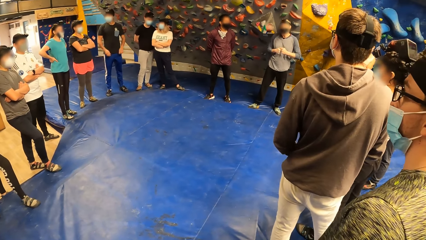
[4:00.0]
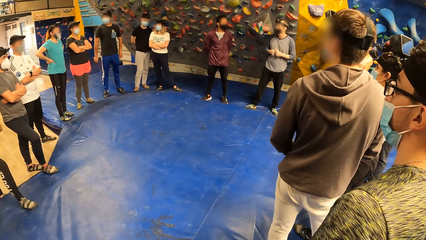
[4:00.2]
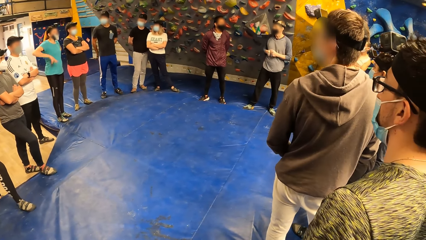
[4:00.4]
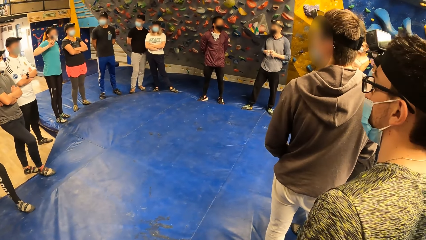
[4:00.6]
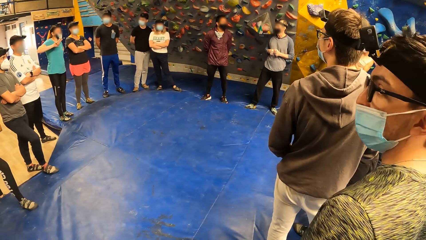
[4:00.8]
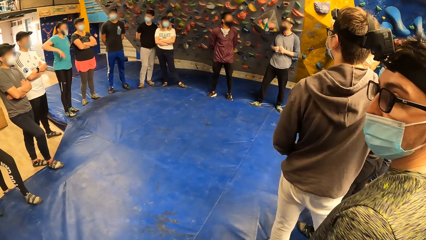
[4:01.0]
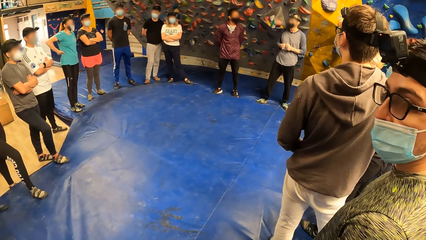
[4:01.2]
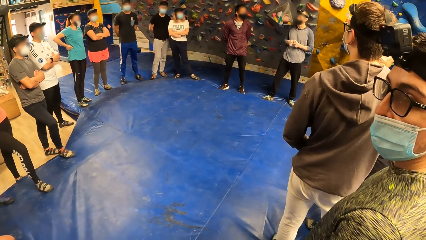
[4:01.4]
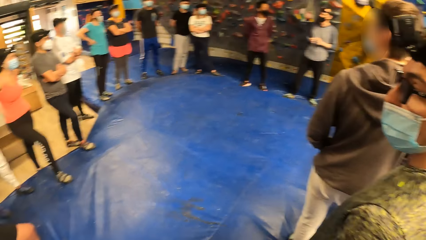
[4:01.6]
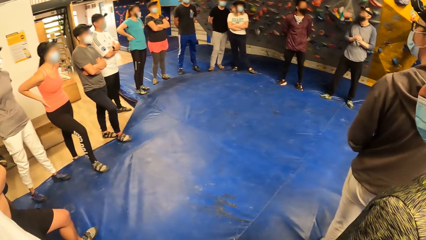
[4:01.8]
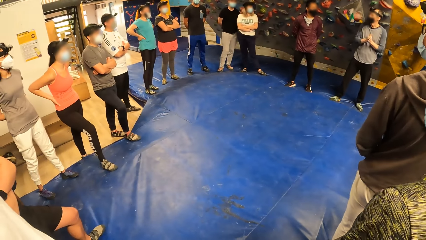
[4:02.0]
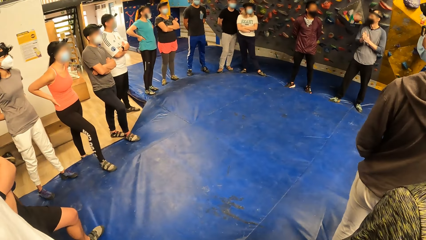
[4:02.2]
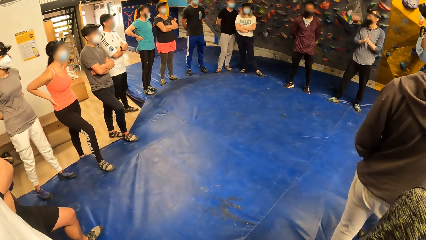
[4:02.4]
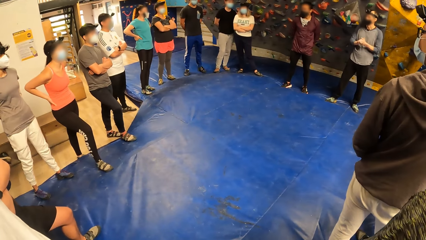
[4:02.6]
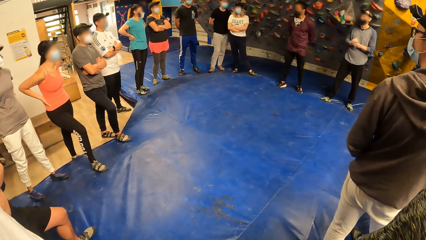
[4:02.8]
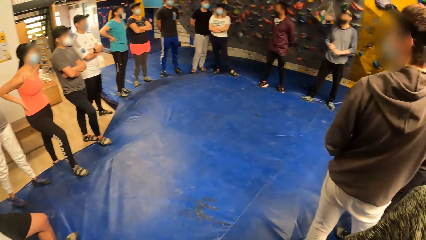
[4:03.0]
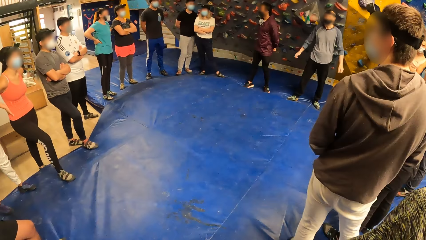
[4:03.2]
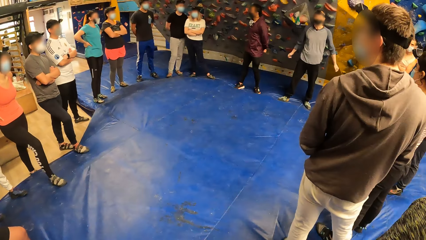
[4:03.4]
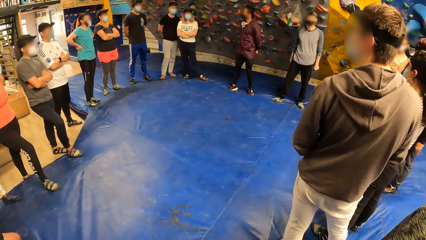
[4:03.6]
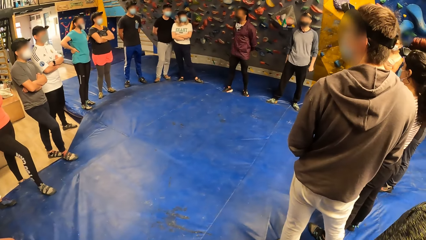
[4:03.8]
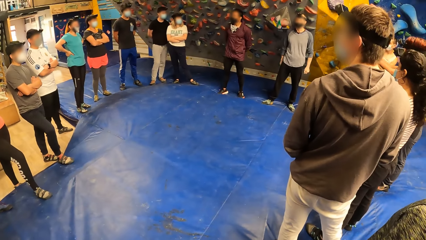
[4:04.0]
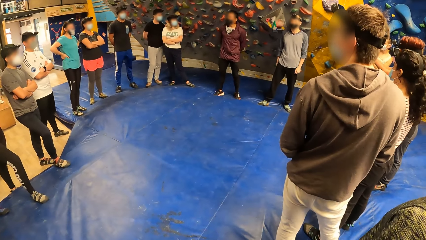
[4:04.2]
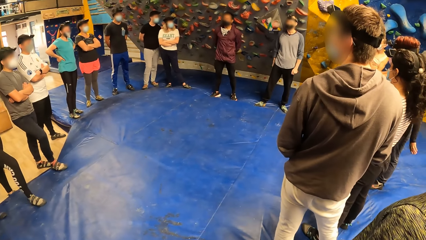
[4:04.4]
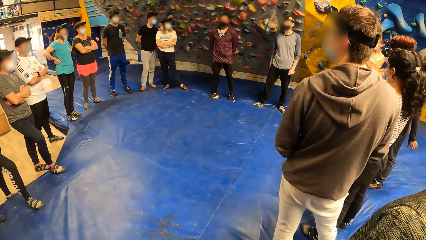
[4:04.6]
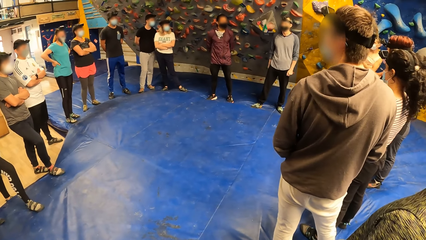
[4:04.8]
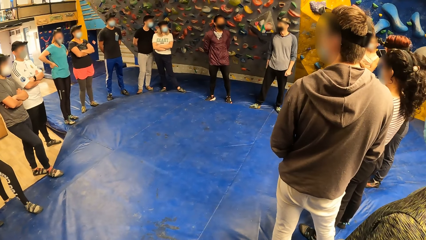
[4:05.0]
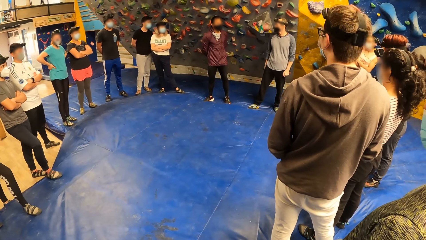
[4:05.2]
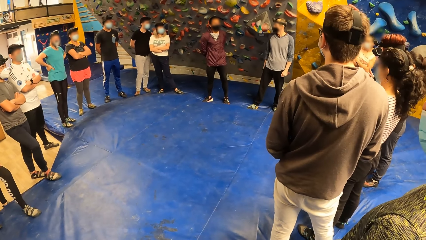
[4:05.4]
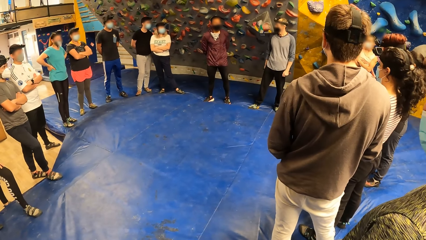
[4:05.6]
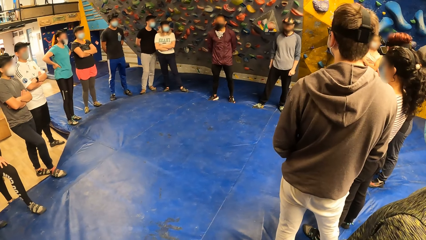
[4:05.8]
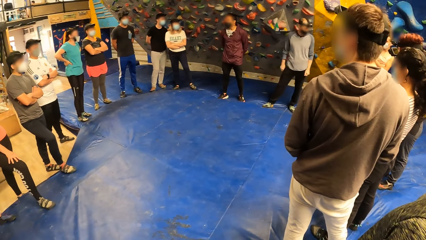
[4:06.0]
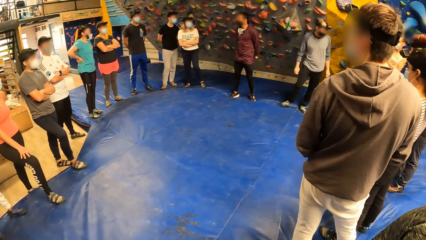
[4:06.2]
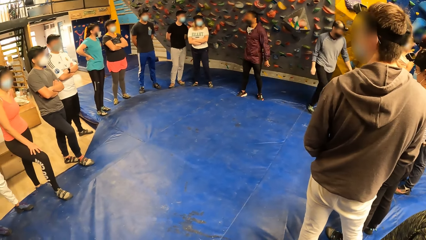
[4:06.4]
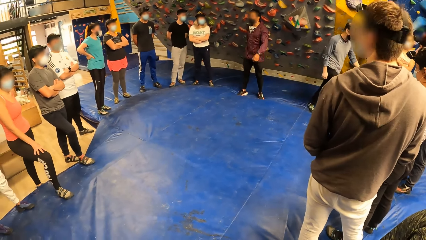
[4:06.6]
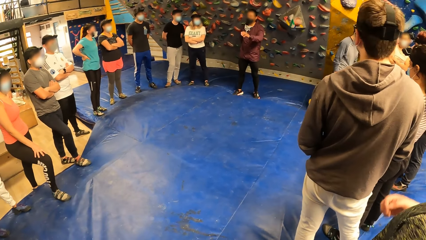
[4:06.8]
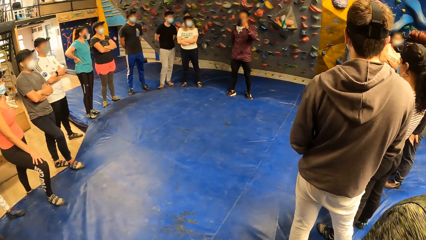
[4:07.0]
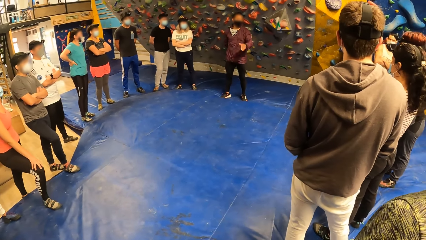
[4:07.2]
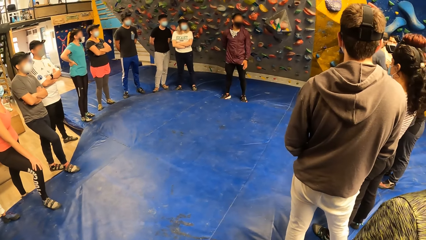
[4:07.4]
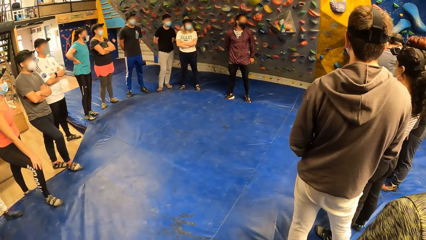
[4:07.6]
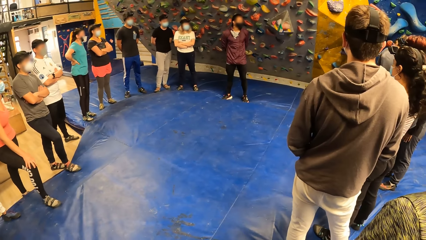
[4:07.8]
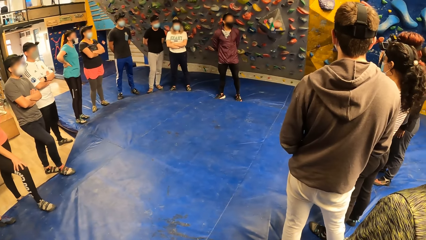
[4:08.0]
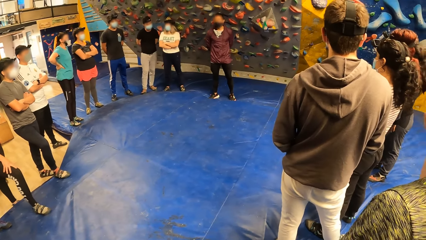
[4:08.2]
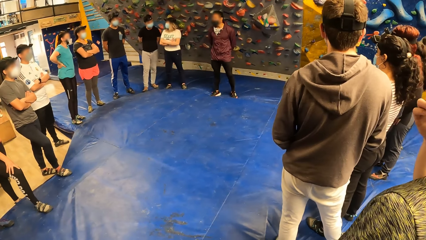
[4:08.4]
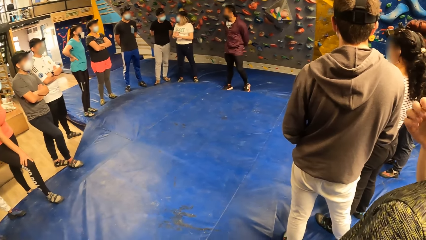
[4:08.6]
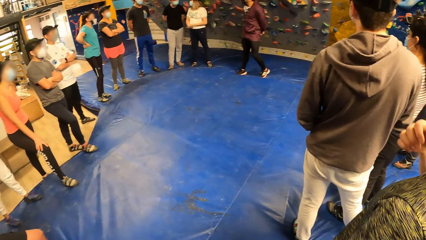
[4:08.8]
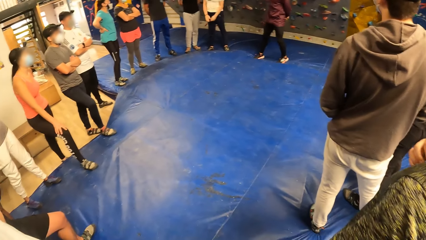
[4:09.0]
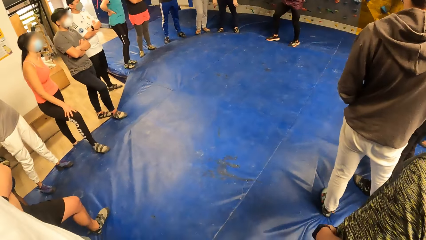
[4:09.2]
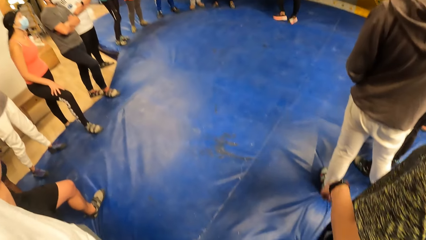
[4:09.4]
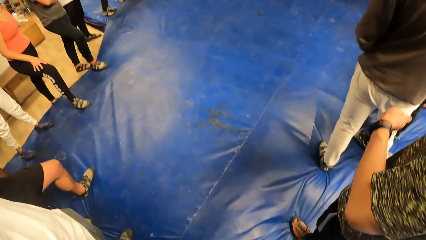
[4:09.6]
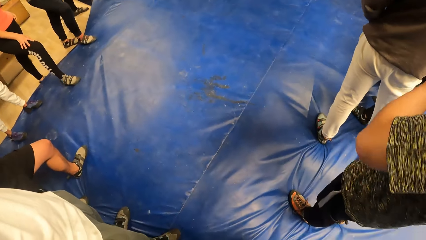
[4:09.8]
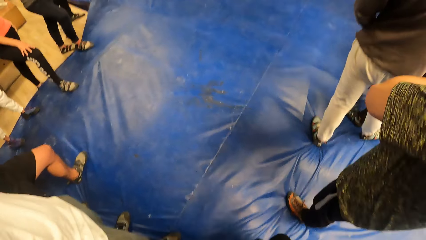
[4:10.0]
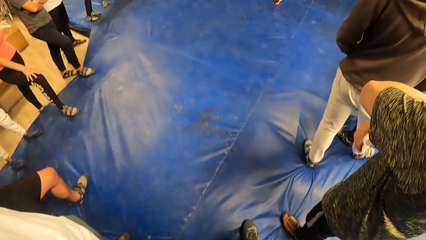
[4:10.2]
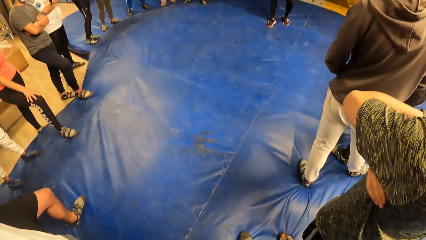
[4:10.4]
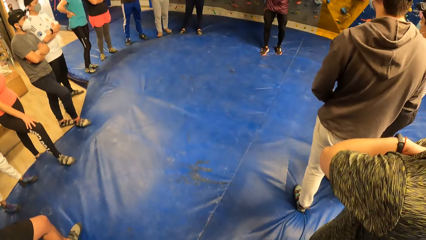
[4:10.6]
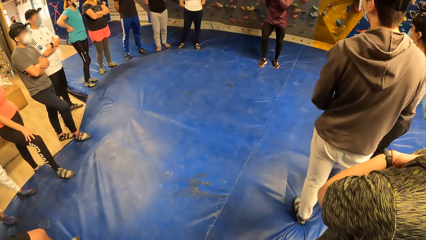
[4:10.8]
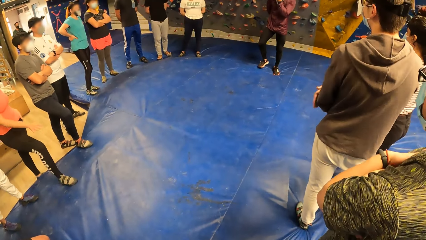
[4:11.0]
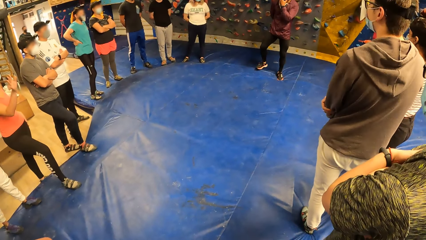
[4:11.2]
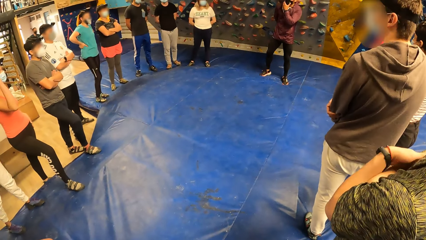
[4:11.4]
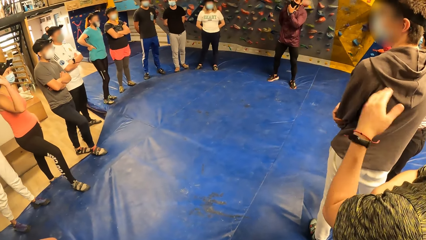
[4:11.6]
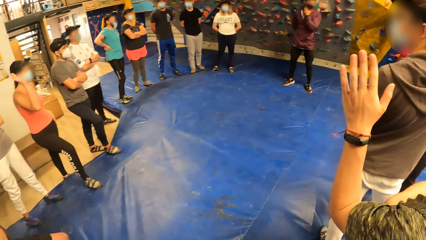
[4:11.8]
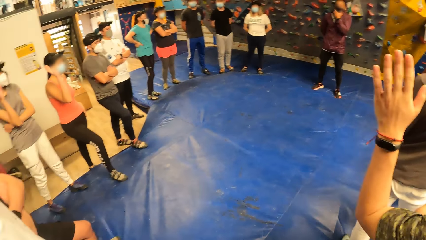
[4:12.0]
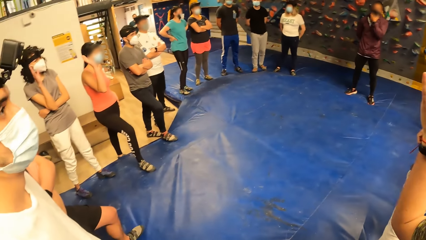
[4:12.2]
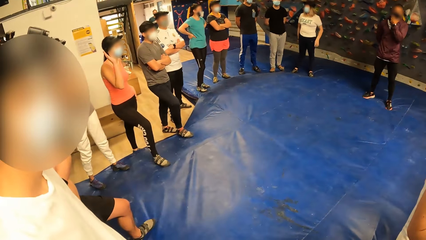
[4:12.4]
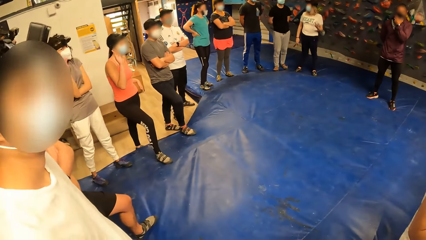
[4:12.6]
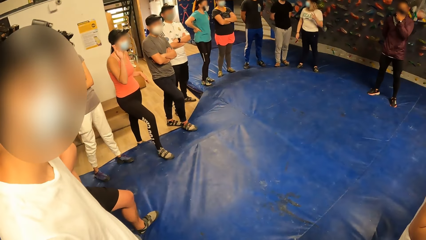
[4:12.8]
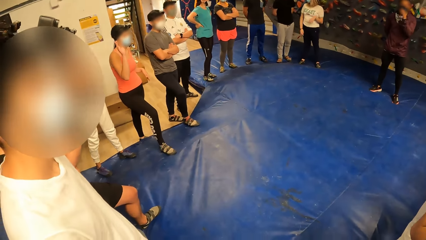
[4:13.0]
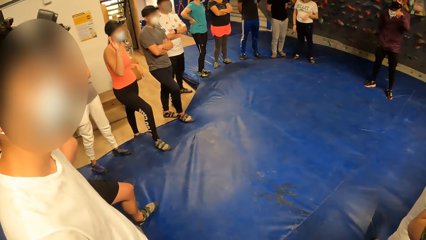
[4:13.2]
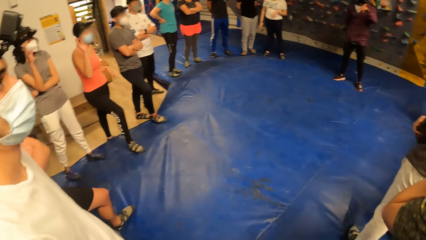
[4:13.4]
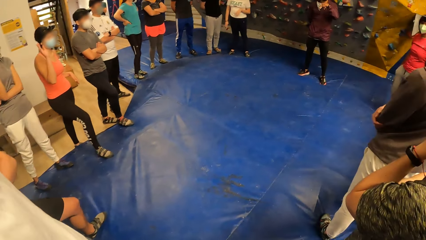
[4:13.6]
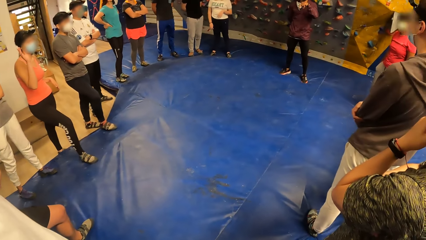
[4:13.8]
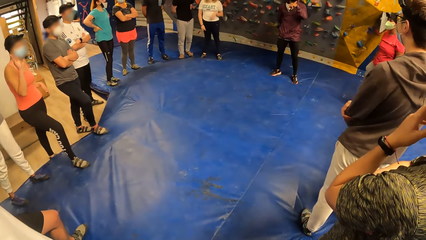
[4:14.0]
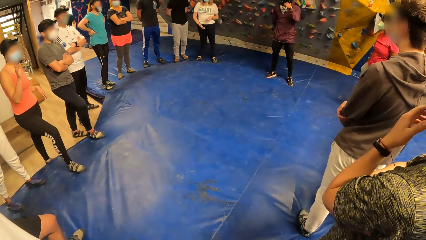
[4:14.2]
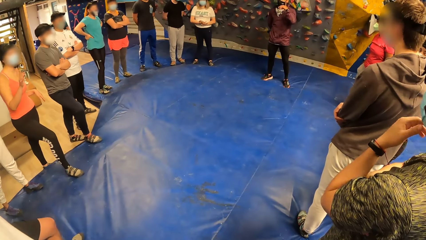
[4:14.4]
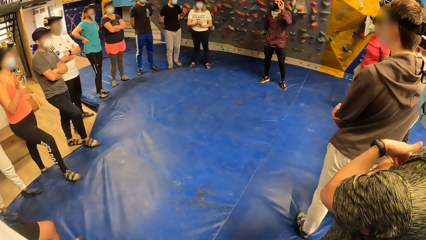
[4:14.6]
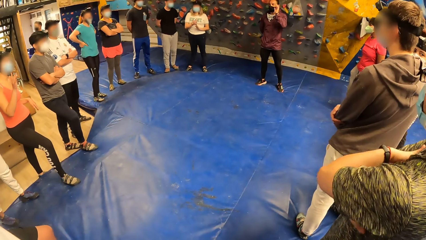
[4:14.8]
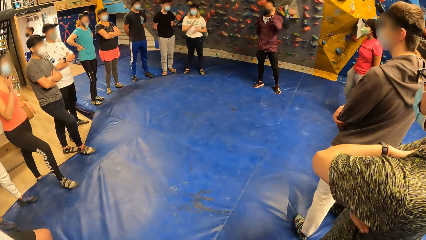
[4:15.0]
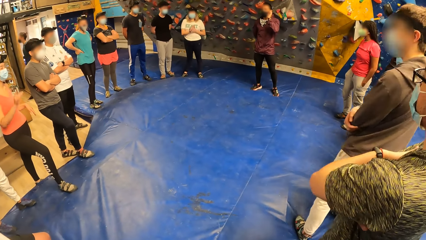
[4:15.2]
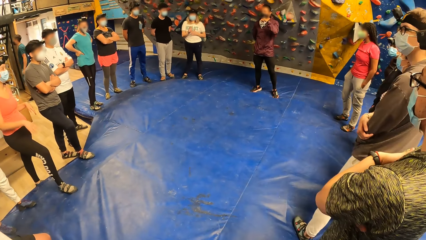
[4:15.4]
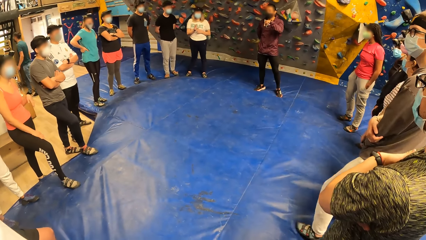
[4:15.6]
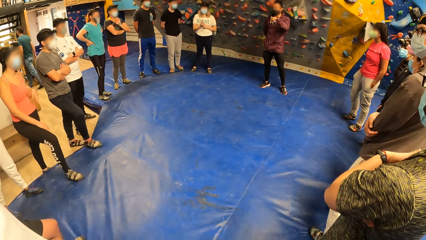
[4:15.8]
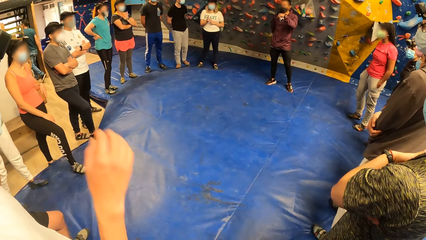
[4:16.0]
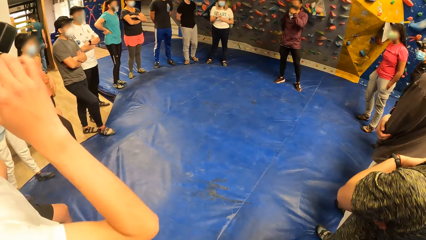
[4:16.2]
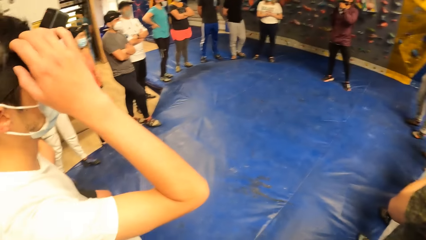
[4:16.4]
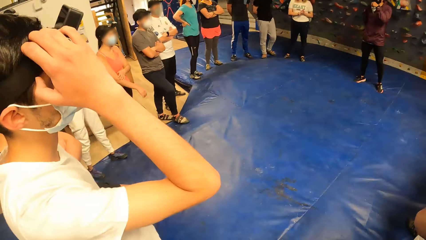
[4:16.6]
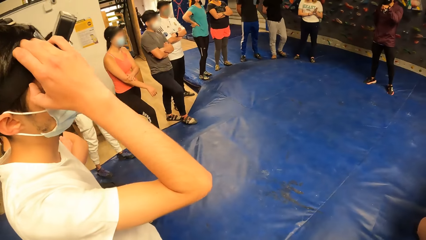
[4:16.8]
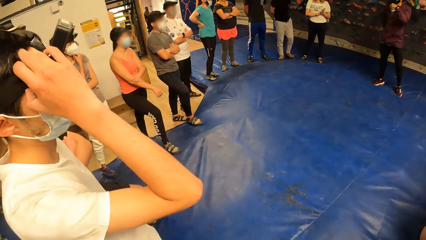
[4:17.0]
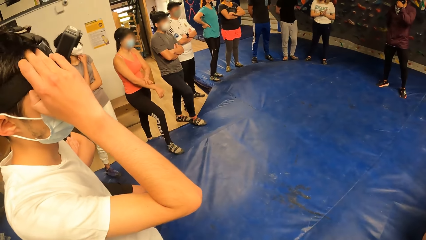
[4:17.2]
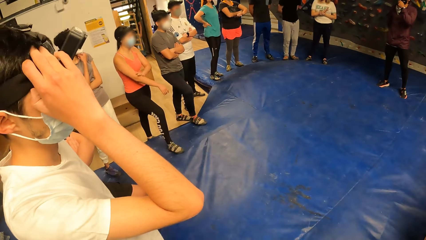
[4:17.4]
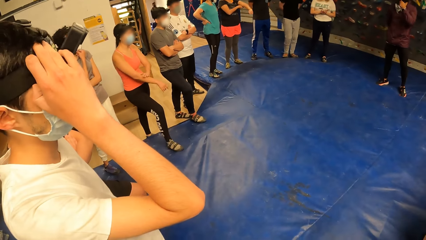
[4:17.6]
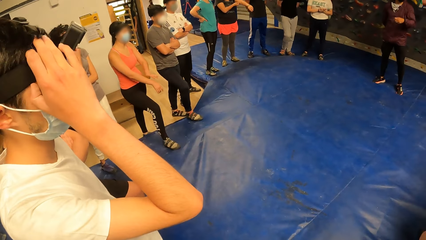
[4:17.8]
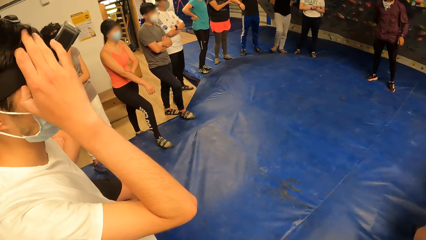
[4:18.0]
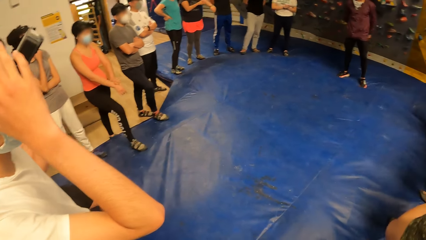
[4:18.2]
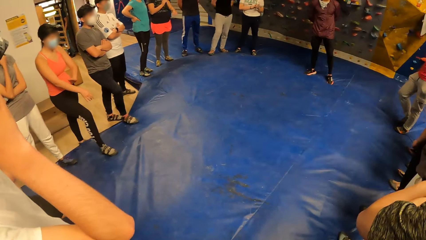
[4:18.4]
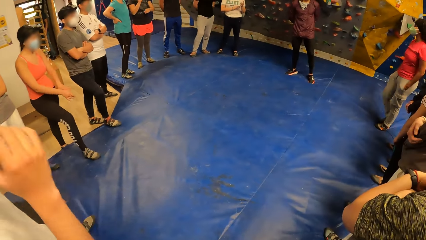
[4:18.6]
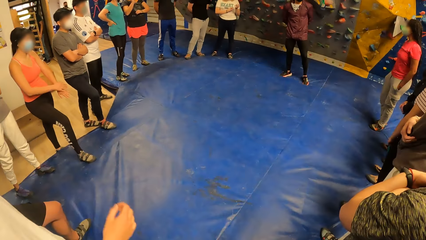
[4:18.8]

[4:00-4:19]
The camera wearer looks at a man. Another man walks around. The camera wearer looks at the ground. They raise hands with the team. Another man fixes his camera.
